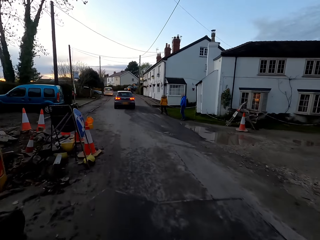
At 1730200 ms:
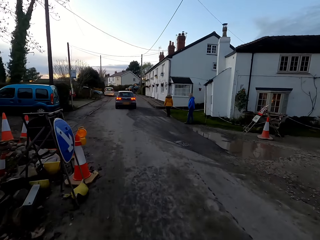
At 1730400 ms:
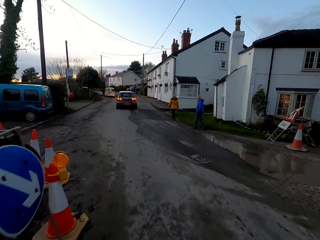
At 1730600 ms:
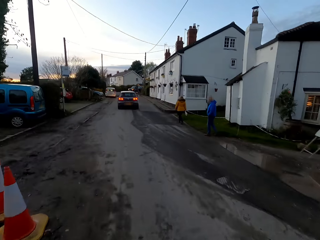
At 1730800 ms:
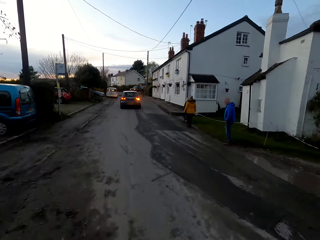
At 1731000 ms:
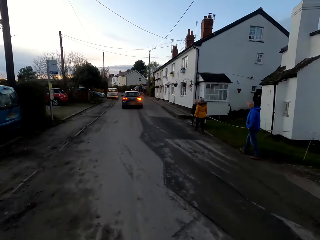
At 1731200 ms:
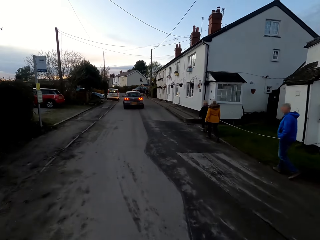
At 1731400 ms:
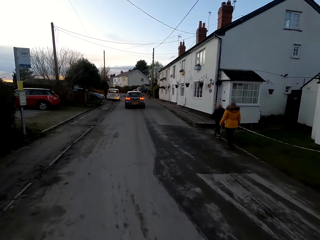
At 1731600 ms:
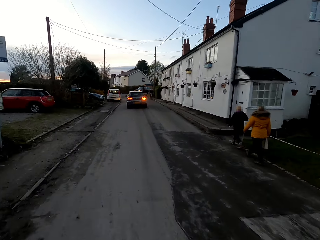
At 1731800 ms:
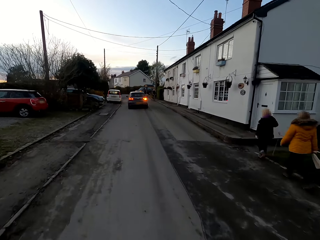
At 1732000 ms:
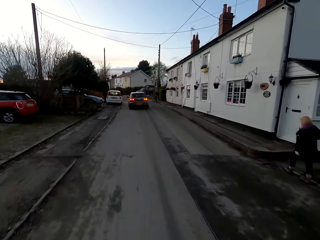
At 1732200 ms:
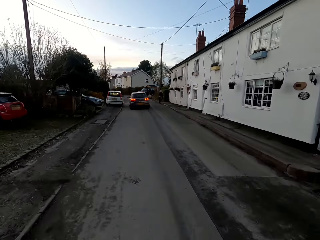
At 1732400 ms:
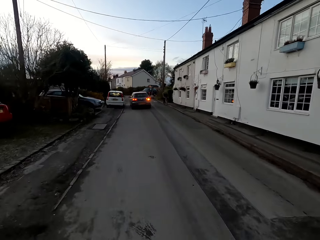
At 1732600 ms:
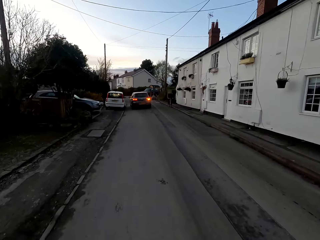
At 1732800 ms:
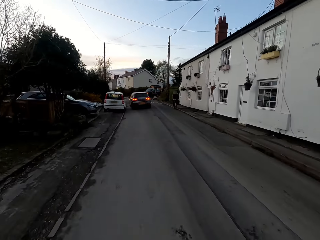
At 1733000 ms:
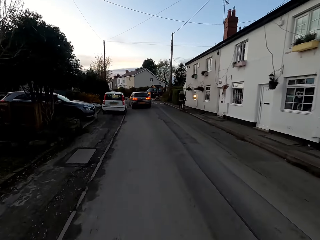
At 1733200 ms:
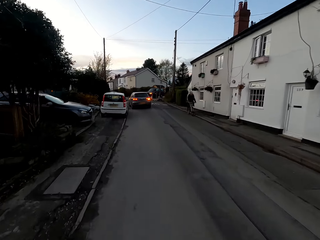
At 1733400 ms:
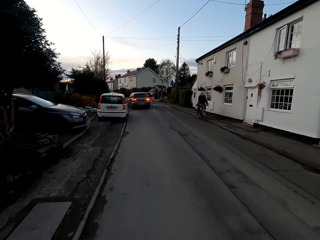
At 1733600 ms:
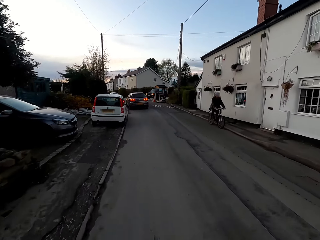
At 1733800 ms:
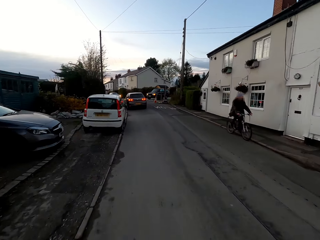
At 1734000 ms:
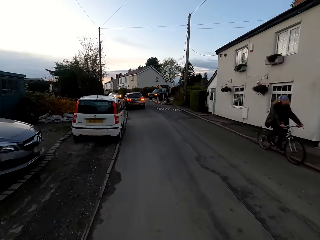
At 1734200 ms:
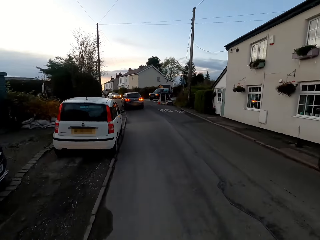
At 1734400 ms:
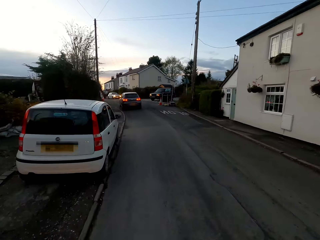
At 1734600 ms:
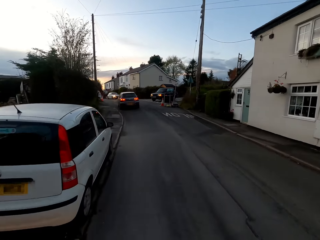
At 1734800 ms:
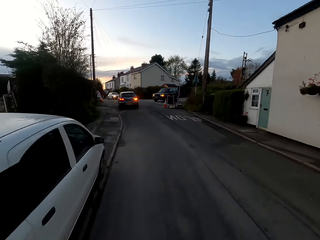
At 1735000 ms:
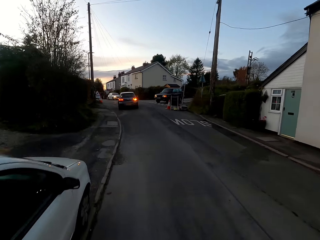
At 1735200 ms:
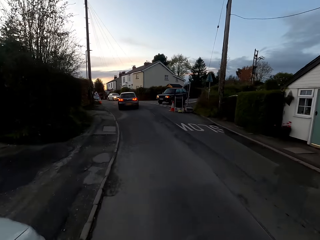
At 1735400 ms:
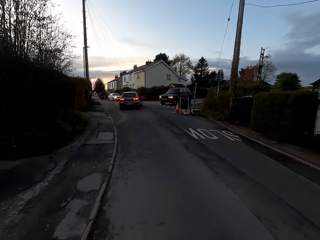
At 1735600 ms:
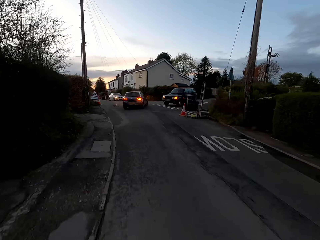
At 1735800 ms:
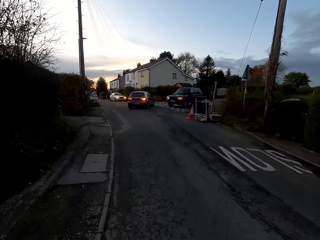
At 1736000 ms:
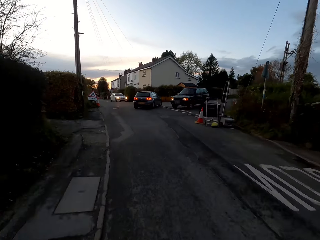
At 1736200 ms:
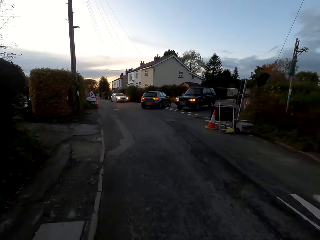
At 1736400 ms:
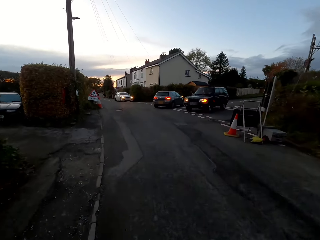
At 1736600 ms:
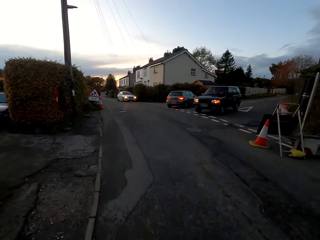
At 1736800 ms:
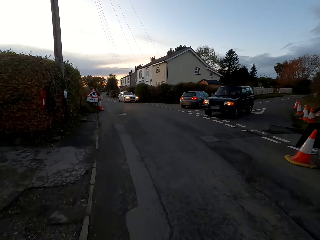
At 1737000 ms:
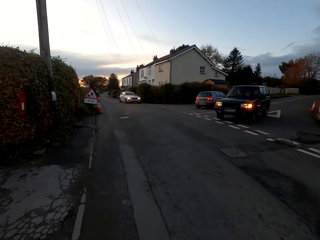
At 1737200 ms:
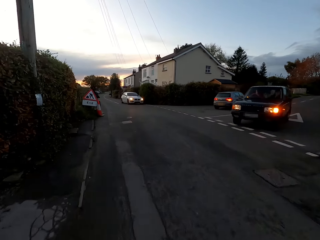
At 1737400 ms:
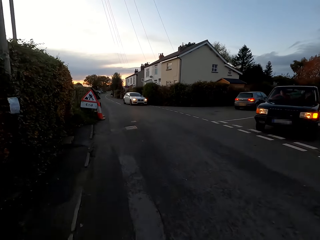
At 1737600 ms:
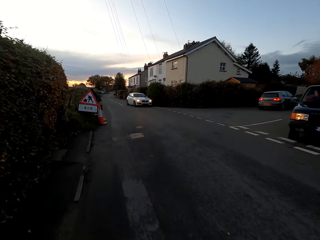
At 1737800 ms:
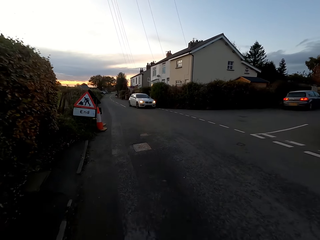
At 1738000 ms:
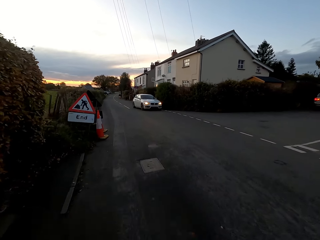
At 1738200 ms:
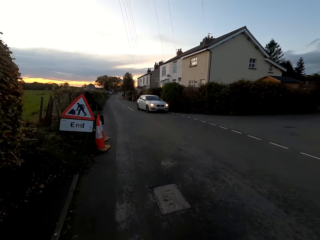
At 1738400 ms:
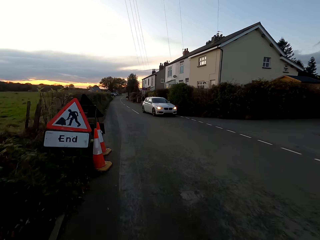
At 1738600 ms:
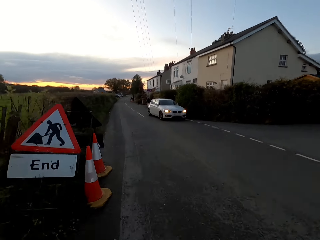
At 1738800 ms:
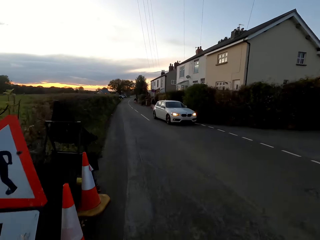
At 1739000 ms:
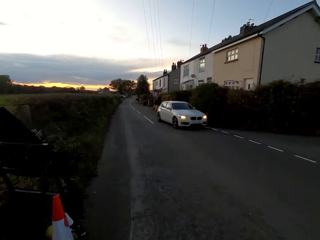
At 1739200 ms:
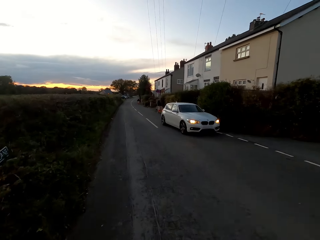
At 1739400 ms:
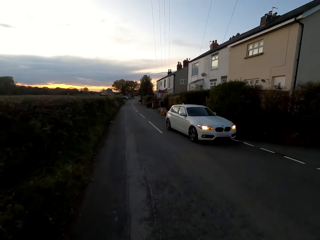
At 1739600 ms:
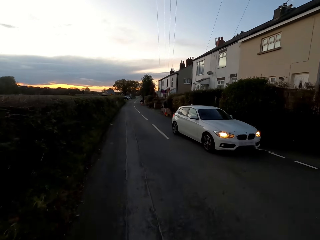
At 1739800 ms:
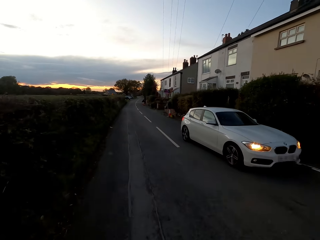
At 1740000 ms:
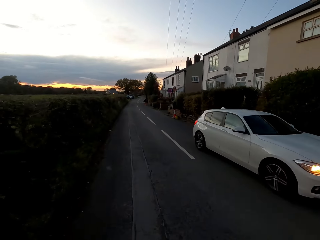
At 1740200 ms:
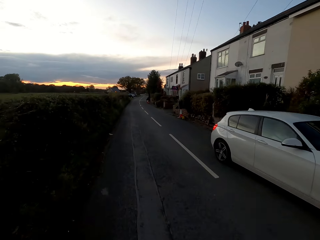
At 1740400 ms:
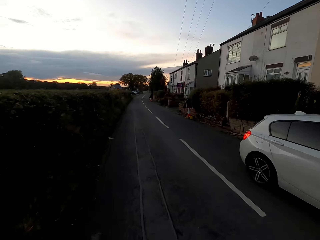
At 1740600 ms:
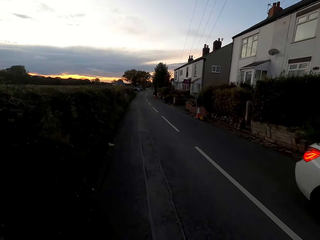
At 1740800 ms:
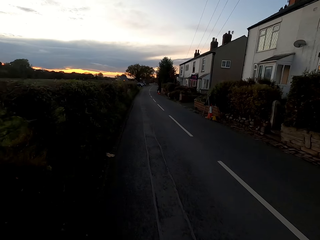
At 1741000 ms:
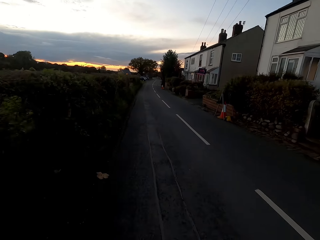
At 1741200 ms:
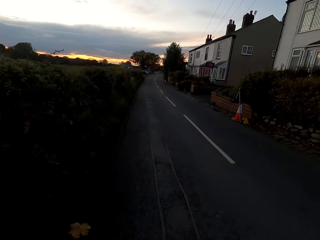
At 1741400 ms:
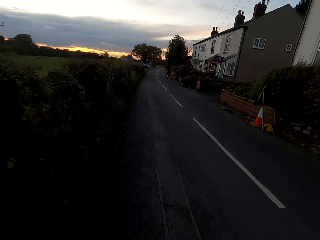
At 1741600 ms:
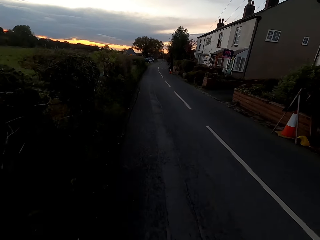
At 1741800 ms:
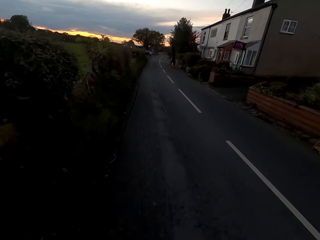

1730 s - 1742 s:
The camera wearer rides the bicycle past a man, a woman and another woman. Another man rides a bicycle past the camera wearer.

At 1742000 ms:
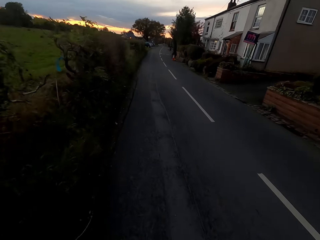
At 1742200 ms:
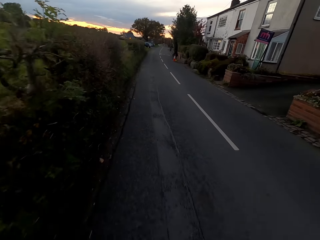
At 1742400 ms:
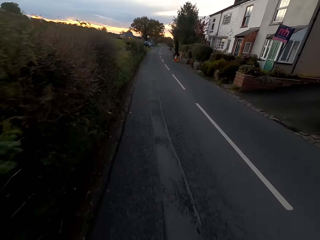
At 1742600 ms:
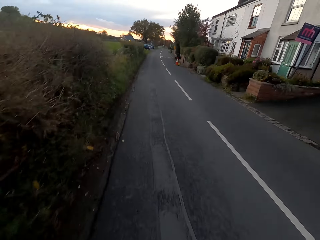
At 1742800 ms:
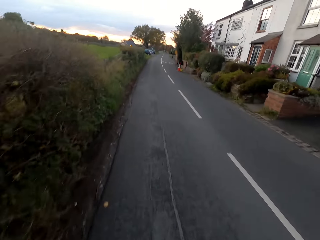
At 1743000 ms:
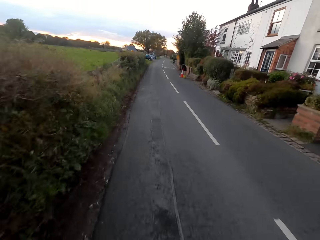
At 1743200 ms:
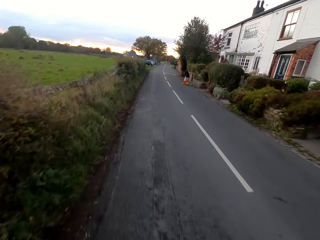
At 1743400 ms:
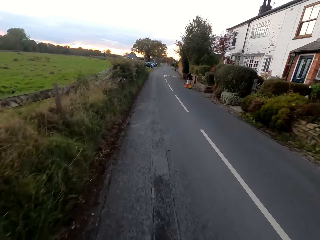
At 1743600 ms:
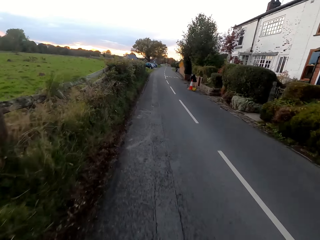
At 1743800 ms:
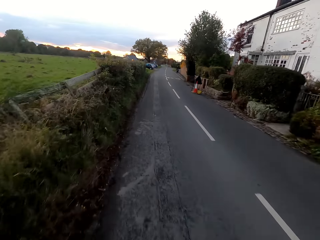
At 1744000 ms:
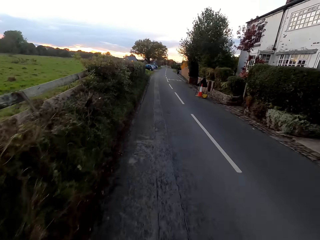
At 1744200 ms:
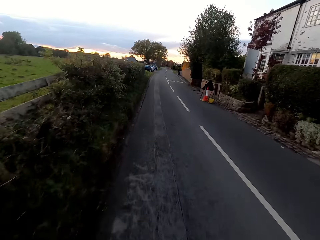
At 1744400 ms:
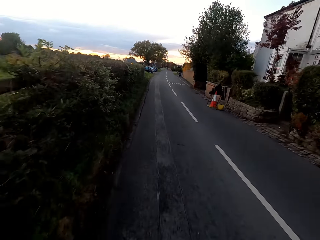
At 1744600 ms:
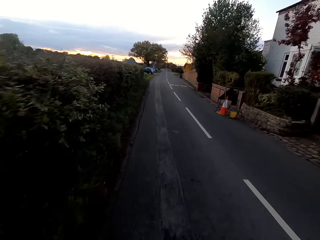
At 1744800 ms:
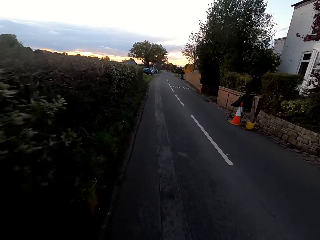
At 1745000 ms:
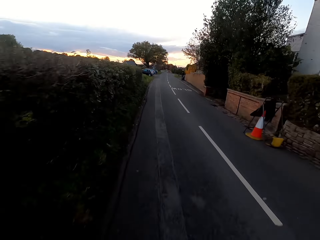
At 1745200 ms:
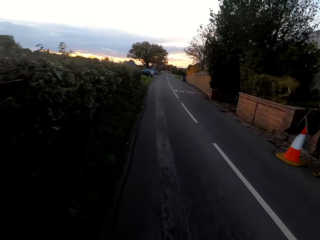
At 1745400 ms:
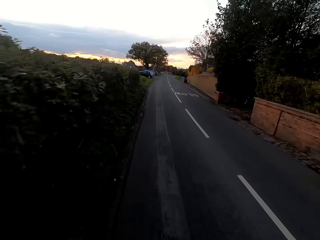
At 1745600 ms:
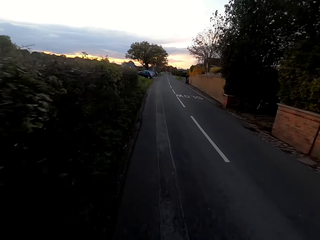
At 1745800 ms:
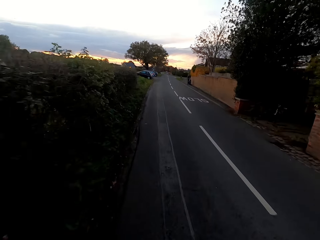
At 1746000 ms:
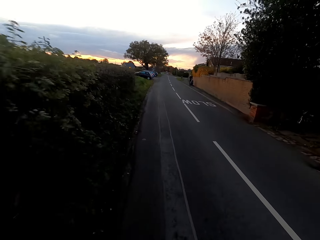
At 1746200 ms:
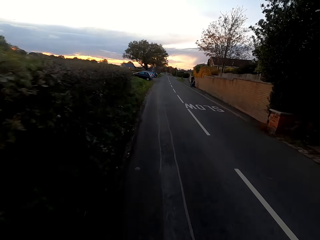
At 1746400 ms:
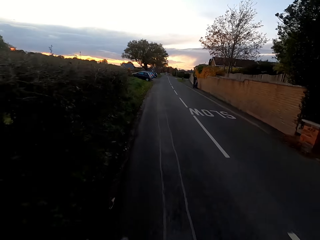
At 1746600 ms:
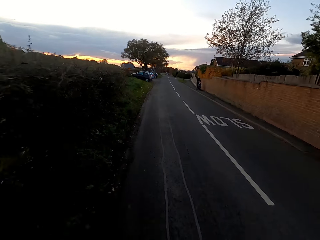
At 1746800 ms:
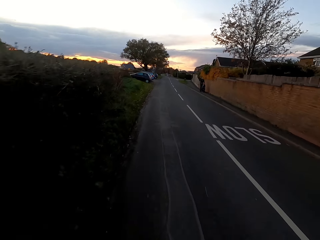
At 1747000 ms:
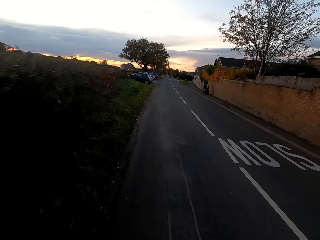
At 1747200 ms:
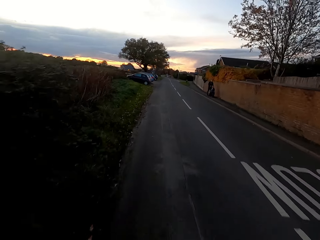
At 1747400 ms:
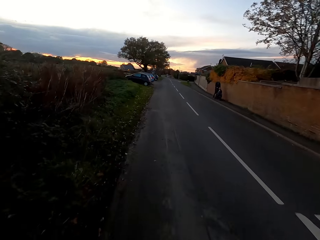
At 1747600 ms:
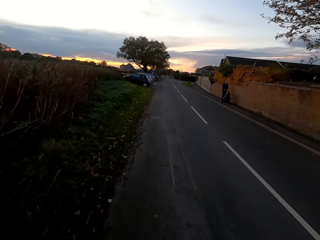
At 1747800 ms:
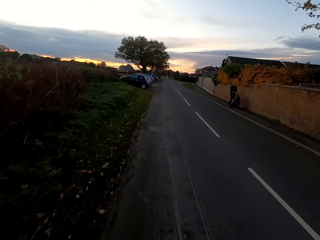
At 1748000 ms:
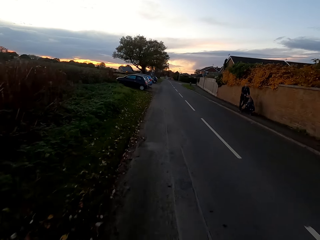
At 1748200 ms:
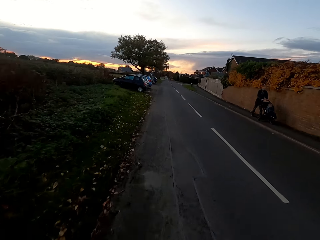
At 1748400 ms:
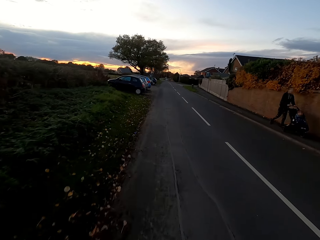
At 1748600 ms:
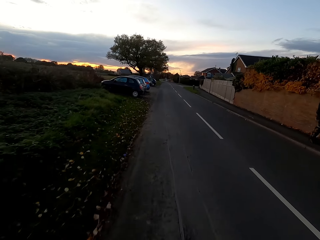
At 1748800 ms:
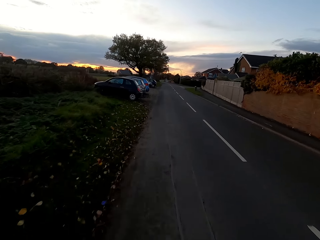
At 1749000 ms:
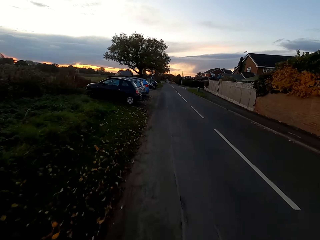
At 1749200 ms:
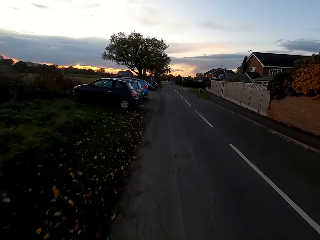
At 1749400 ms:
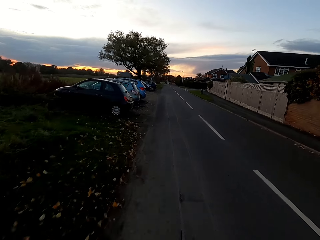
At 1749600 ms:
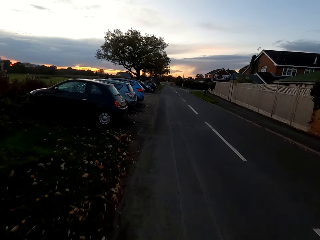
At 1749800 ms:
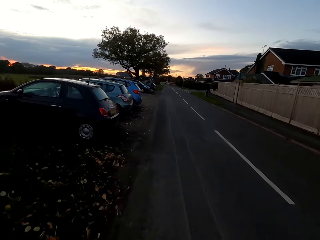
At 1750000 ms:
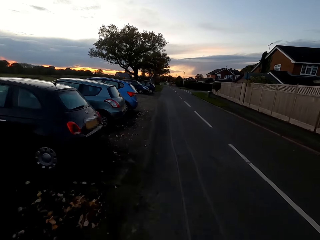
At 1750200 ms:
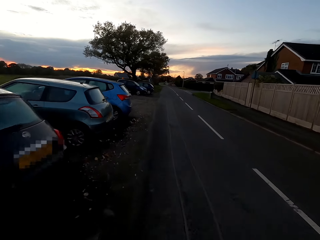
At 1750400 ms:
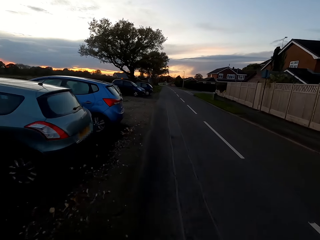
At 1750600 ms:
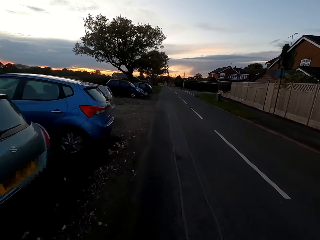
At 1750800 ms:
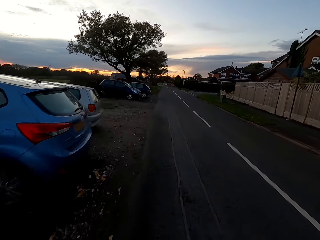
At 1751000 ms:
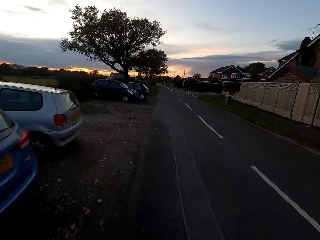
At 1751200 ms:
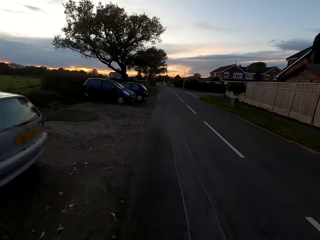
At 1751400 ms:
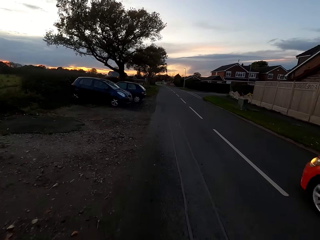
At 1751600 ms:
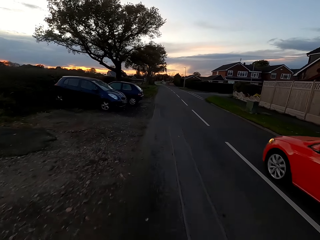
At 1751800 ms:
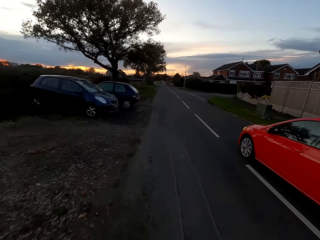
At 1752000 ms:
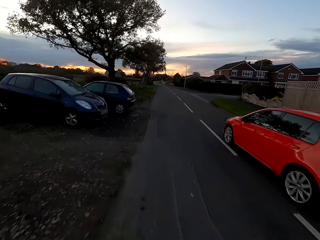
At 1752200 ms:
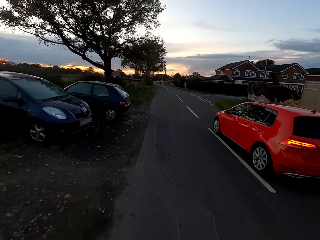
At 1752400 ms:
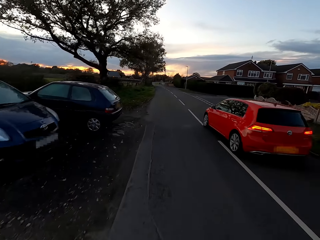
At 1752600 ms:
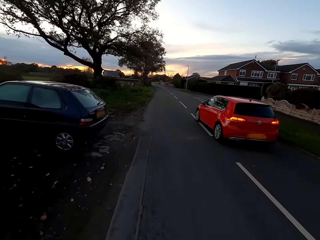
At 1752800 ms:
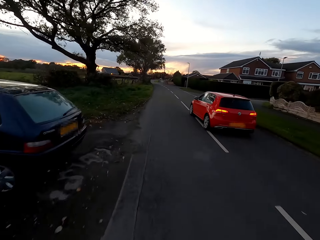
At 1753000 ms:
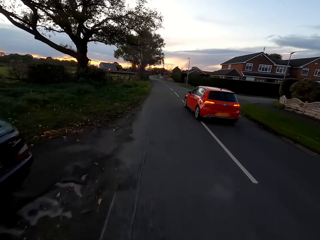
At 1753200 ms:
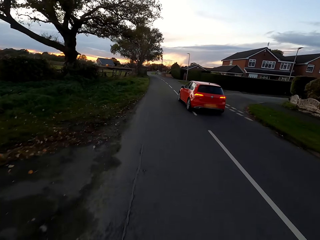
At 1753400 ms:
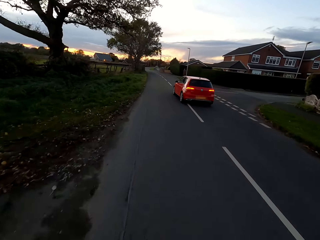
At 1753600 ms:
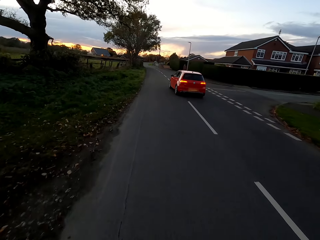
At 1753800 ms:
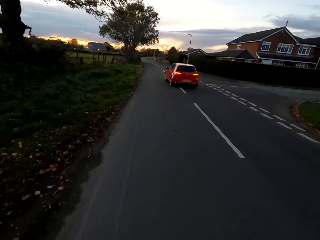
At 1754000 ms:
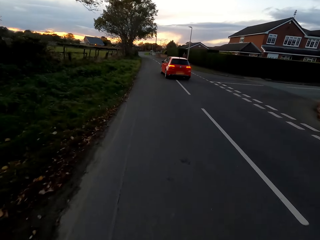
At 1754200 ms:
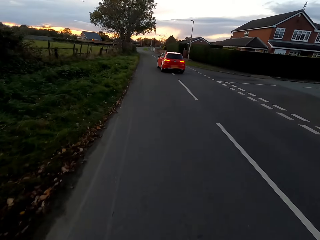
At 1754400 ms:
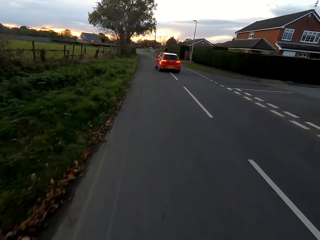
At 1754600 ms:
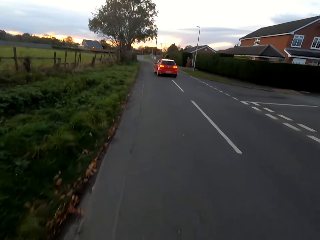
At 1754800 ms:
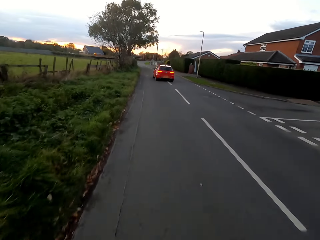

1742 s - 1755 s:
A man pushes a stroller past the camera wearer. An orange car drives past the camera wearer.
